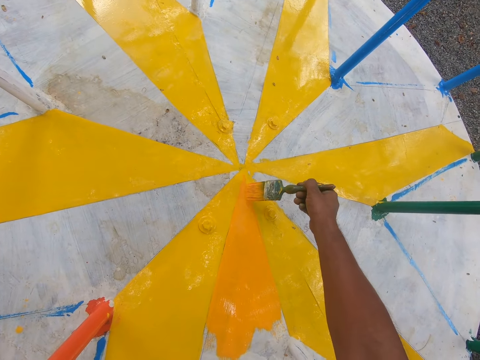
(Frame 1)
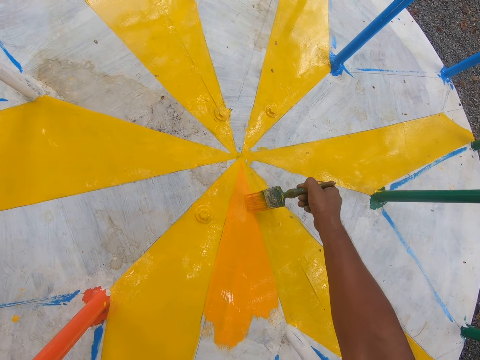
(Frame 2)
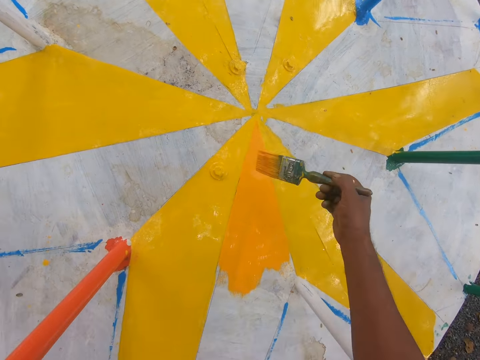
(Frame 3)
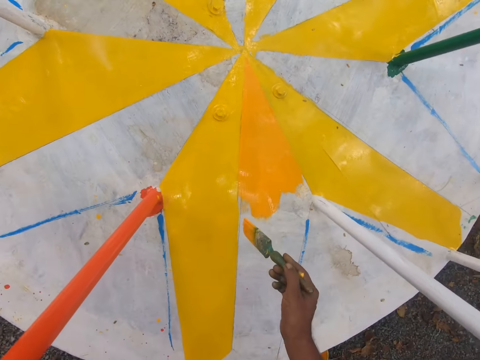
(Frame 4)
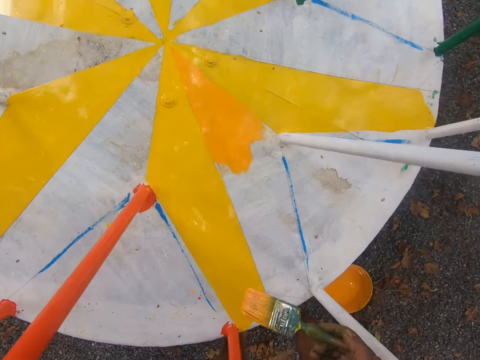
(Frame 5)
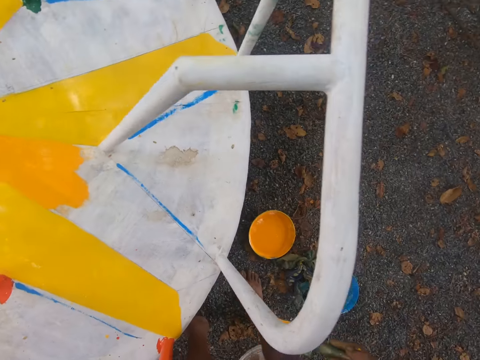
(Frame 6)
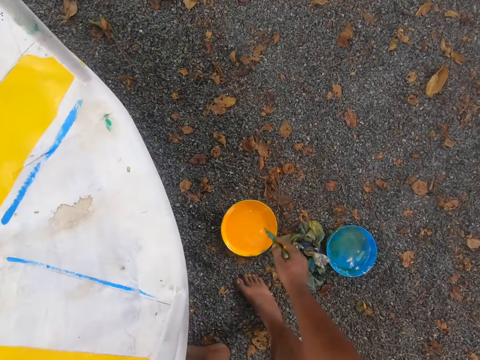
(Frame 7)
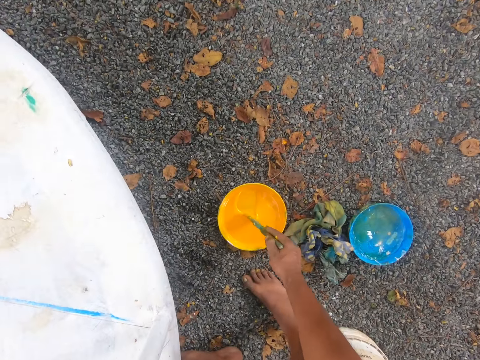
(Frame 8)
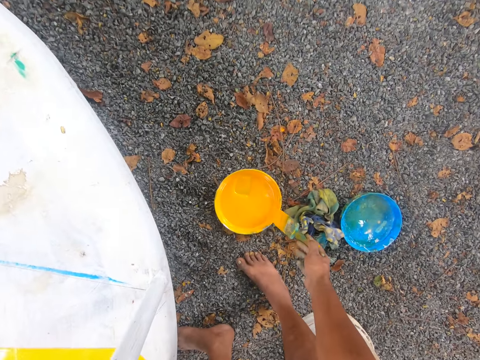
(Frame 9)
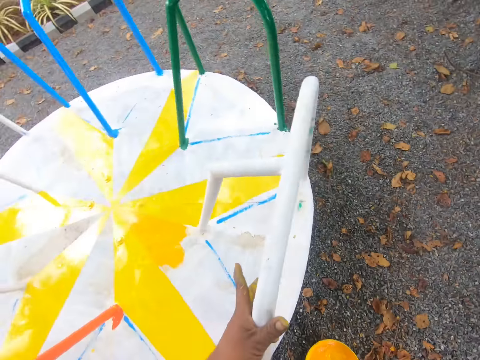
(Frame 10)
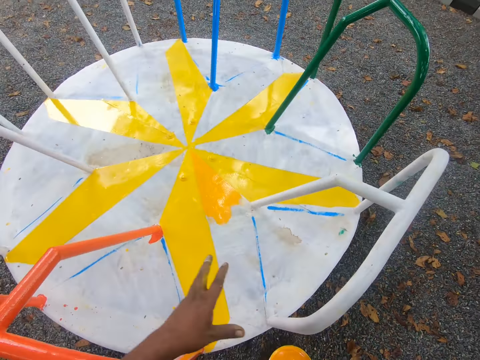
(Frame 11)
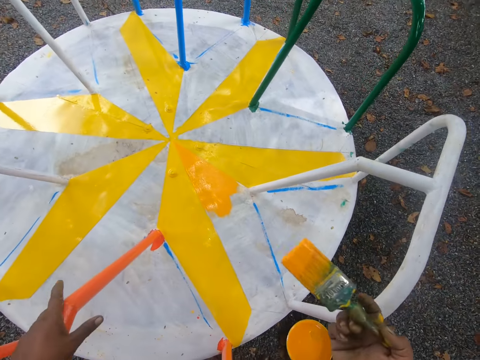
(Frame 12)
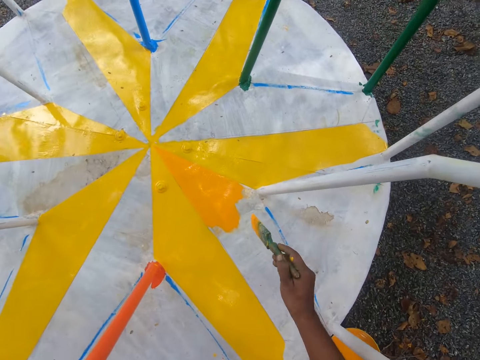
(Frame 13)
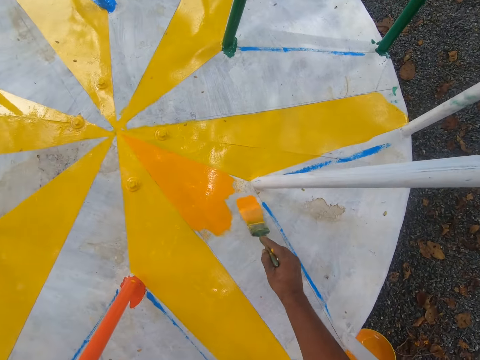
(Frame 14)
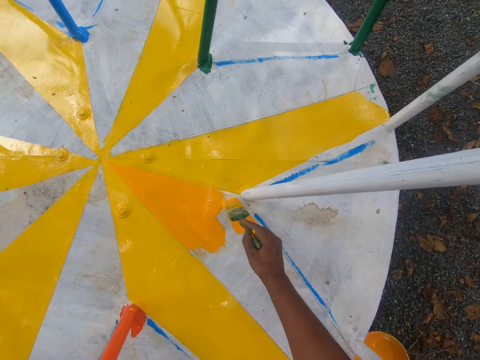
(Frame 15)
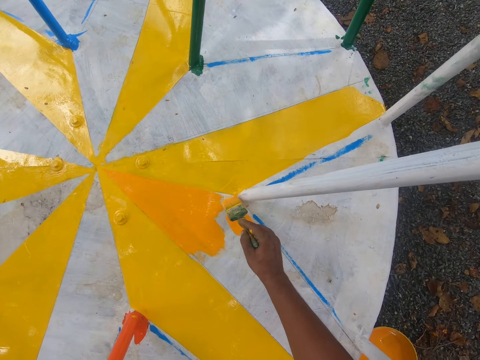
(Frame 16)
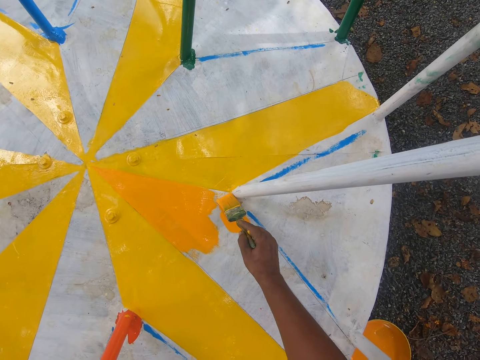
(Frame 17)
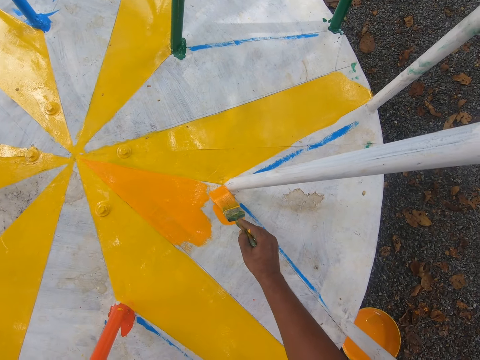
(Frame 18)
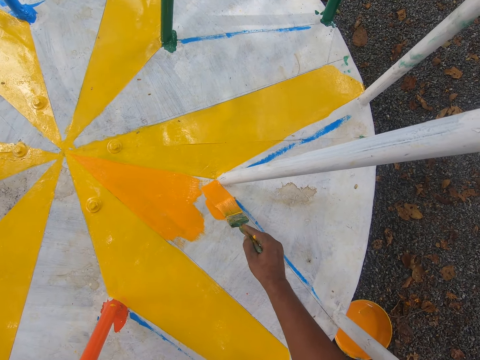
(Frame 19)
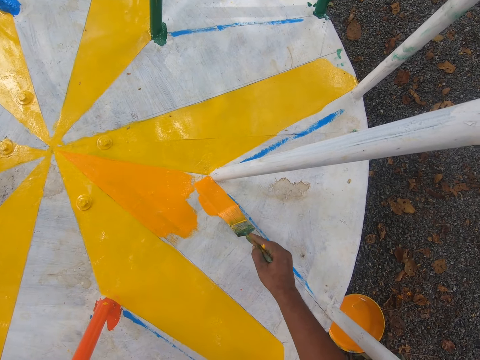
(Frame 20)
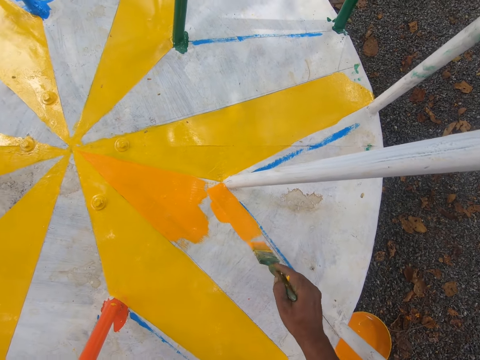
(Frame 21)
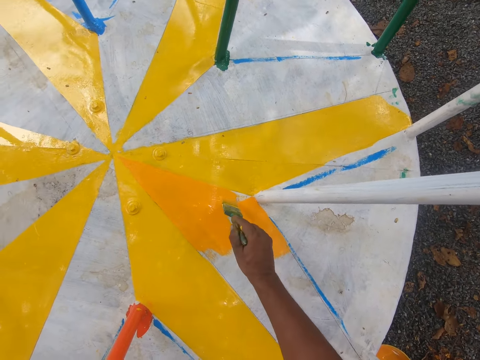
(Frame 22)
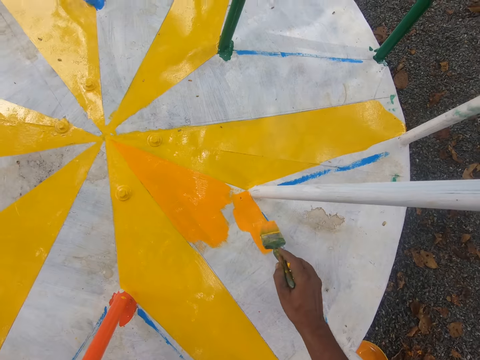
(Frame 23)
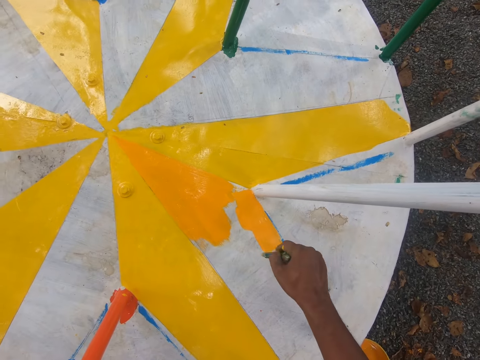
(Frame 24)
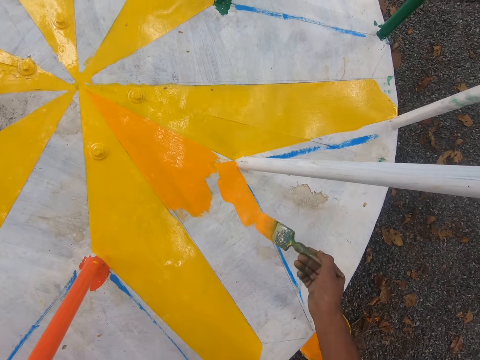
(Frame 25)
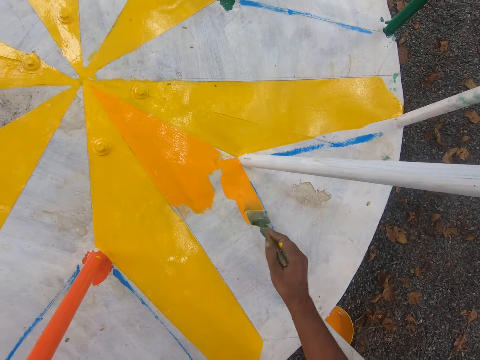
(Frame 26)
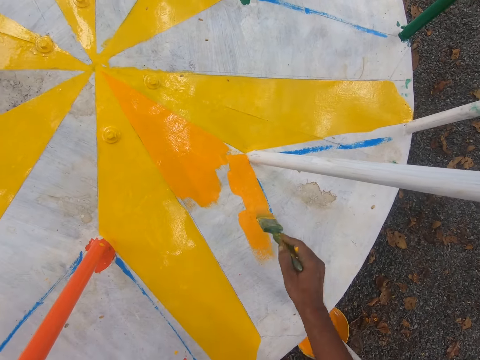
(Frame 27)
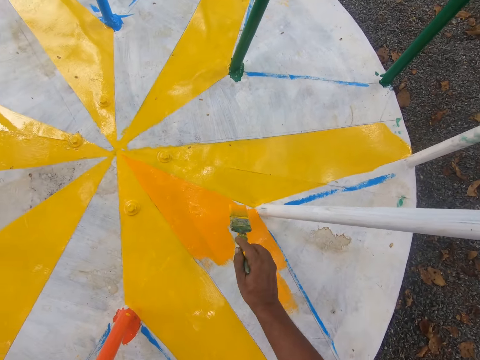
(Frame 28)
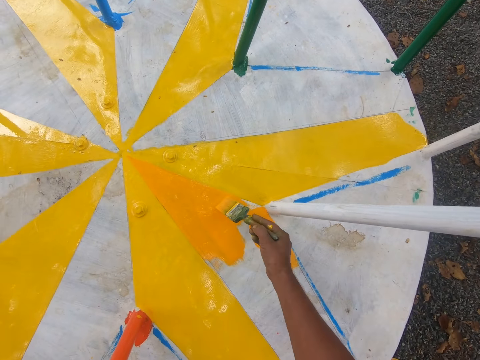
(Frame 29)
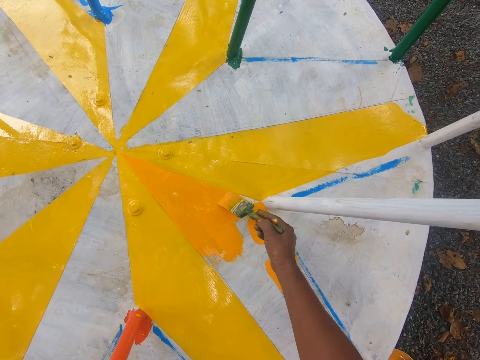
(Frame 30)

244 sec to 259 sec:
The camera wearer turns to the paint plate. He dips the brush in the paint plate. He reduces the paint from the brush. He places his left hand on a merry-go-round handle. He paints the merry-go-round.

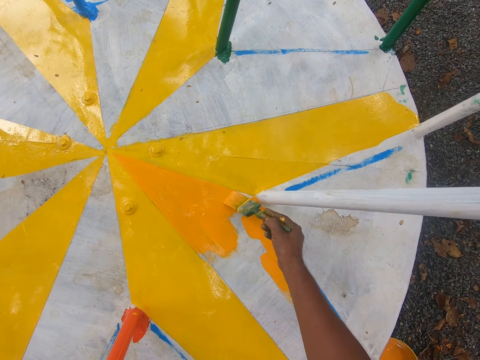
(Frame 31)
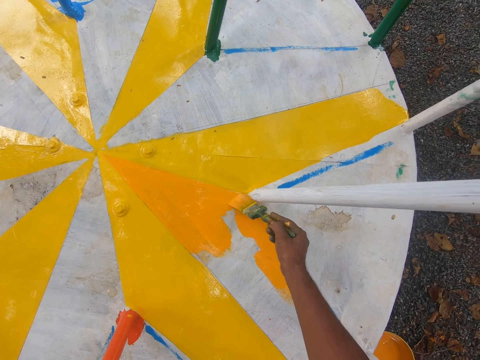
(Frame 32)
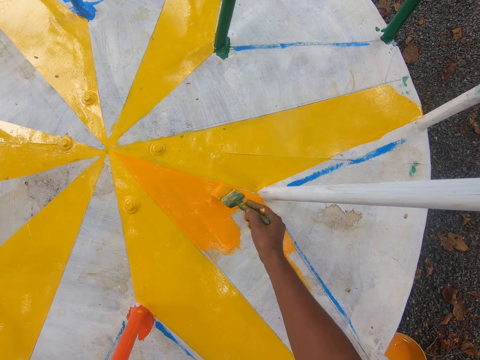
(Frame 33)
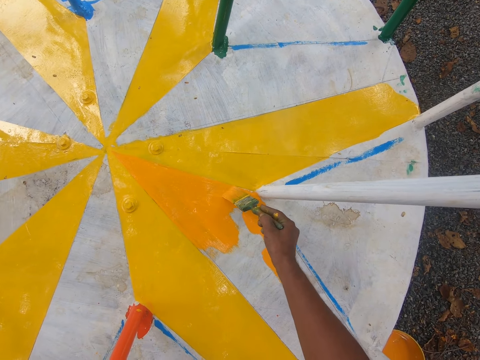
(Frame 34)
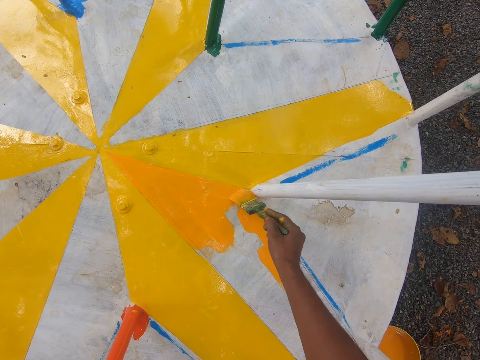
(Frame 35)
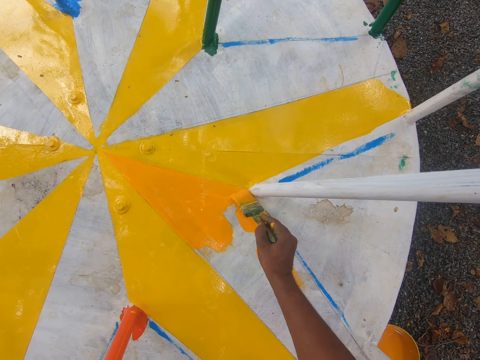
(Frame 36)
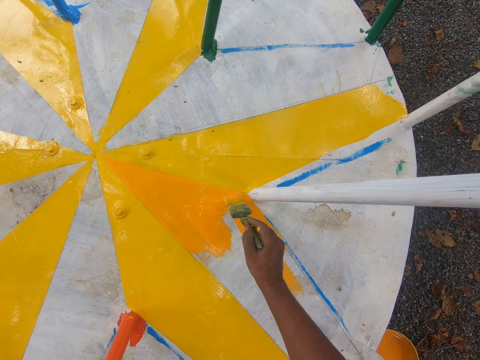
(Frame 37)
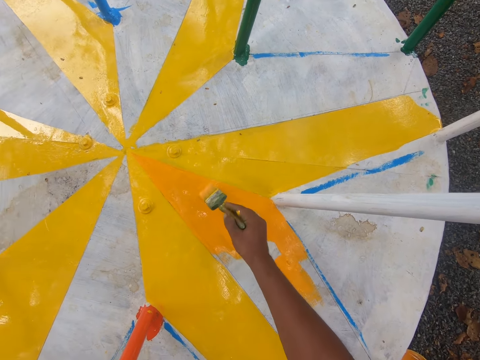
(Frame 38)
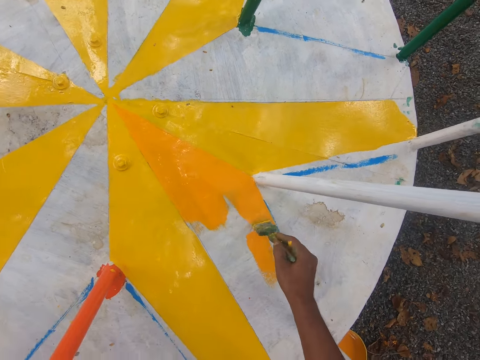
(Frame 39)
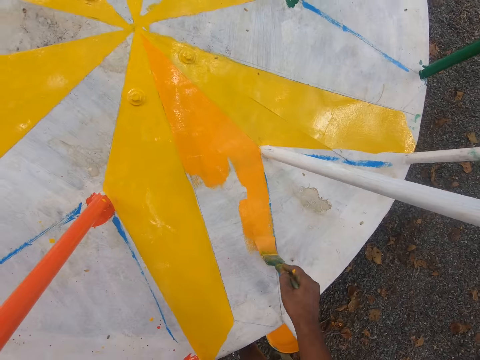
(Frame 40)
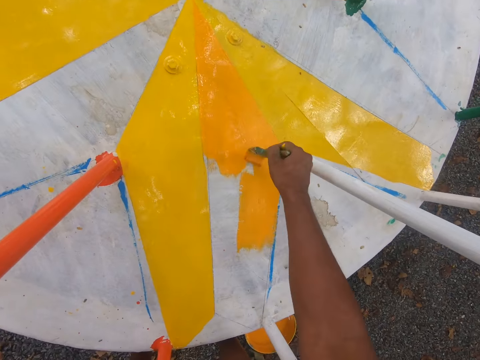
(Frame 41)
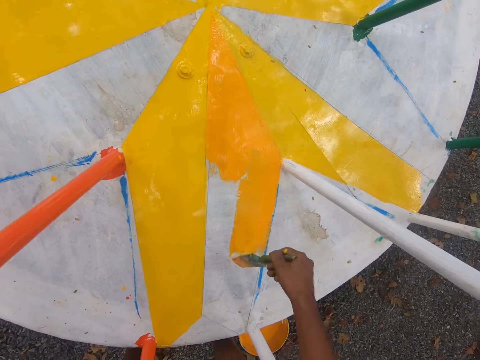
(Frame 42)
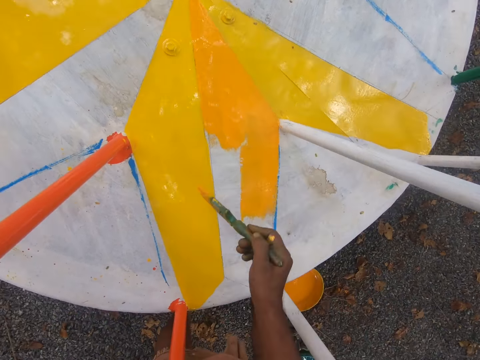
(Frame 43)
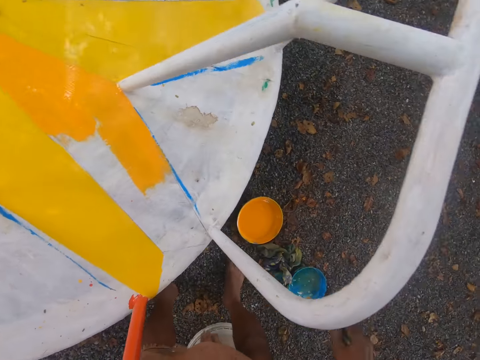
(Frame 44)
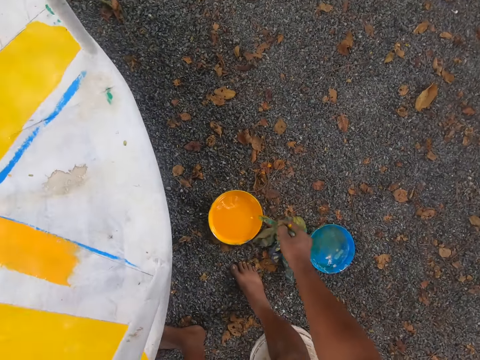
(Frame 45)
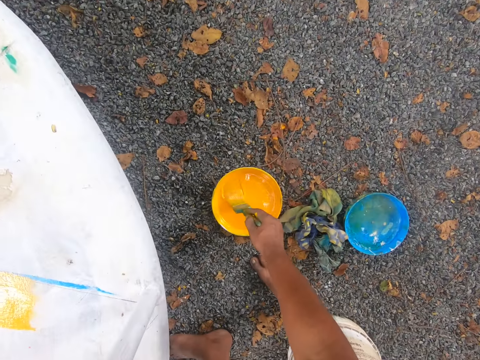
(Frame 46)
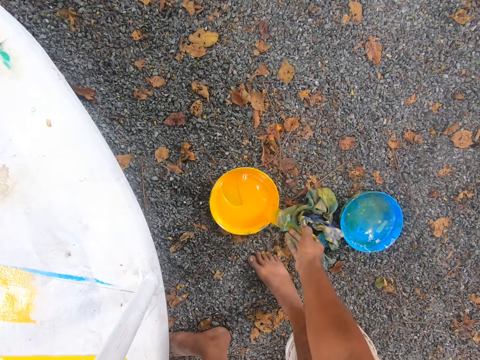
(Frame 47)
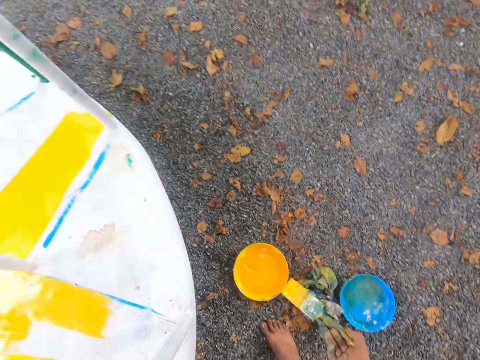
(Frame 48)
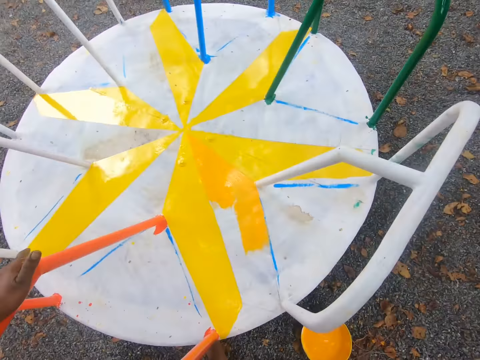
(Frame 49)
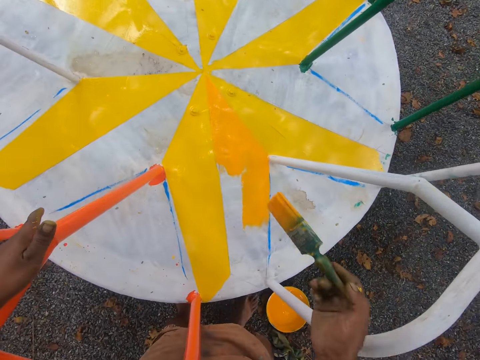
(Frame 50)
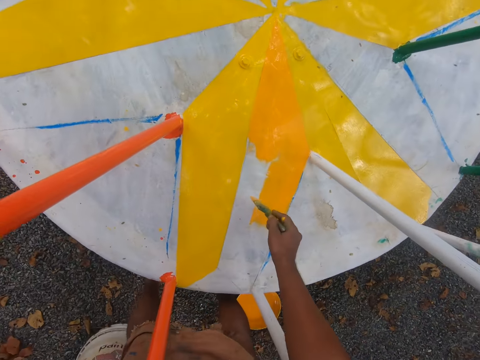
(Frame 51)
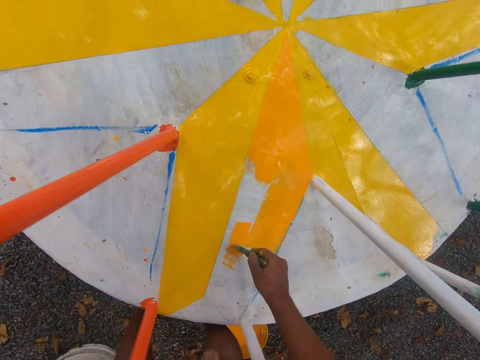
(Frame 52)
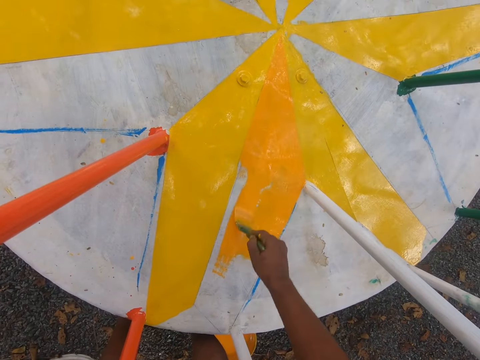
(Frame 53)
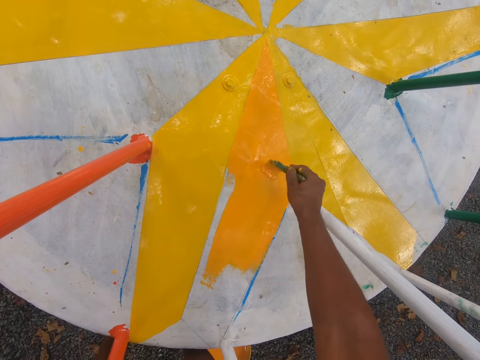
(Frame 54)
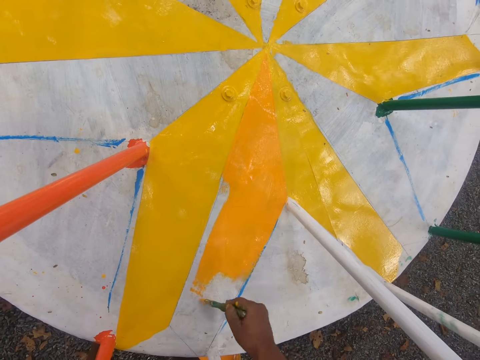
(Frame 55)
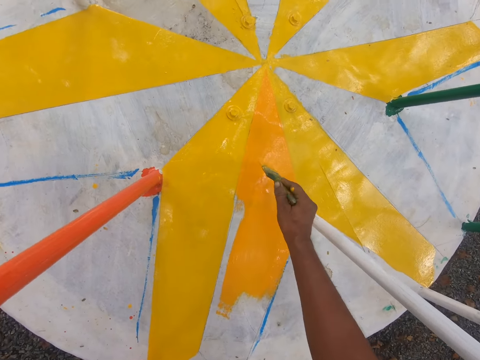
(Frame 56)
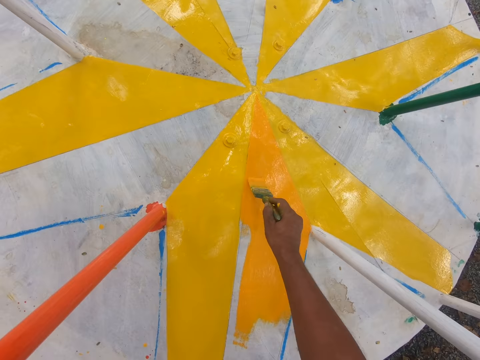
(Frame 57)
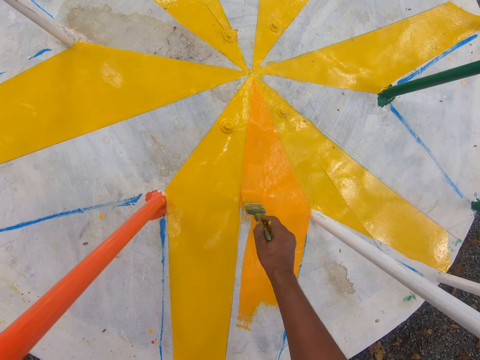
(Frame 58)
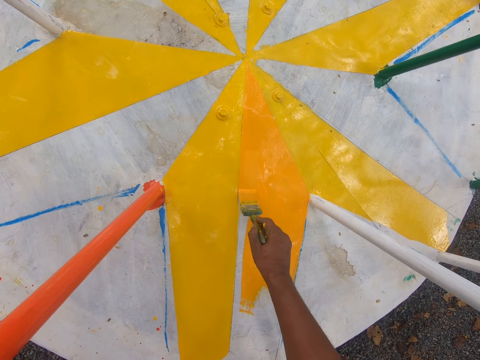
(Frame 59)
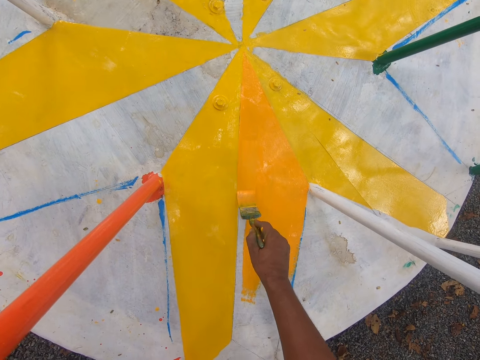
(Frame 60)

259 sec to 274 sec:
The camera wearer turns to the paint plate. They dip the brush in the paint plate. They reduce the paint from the brush. They paint the merry-go-round.
